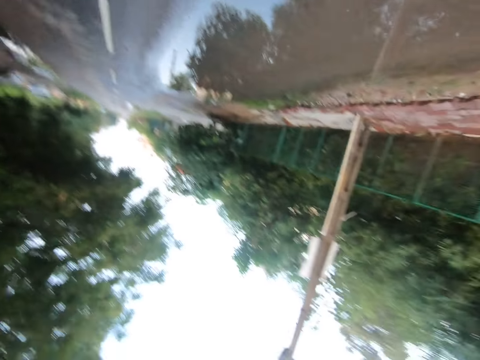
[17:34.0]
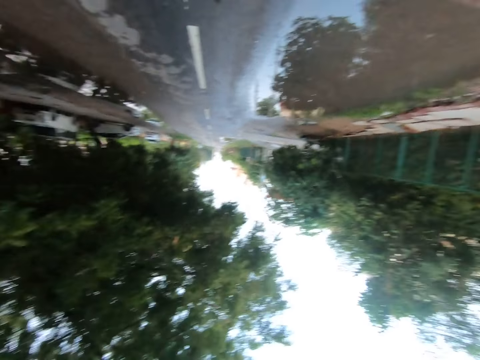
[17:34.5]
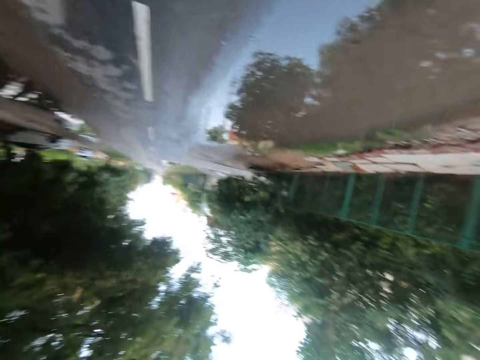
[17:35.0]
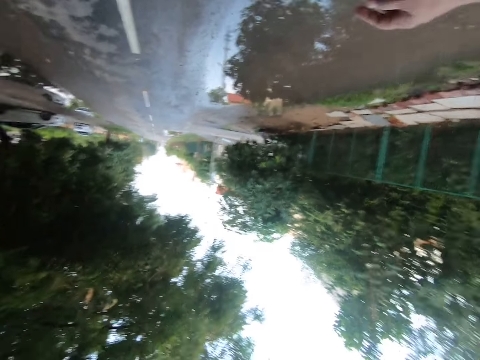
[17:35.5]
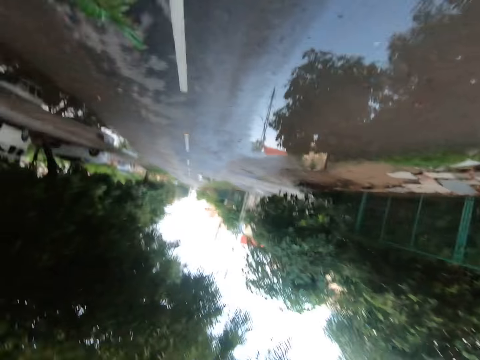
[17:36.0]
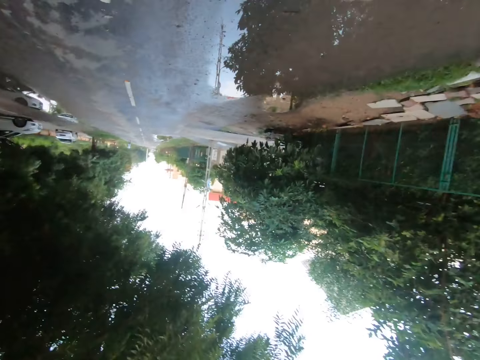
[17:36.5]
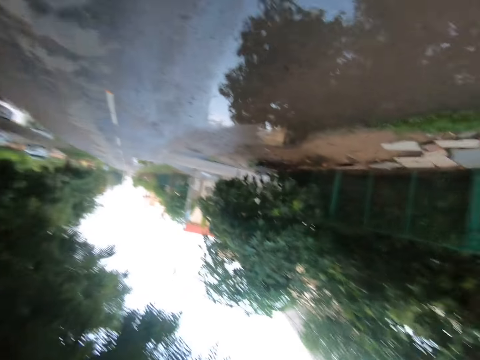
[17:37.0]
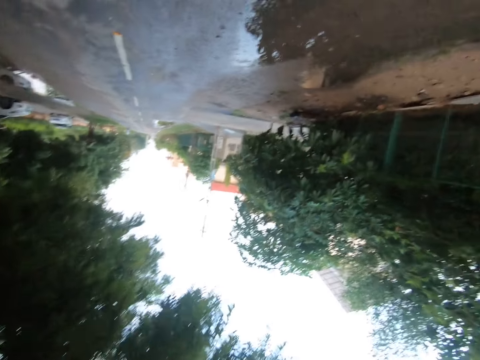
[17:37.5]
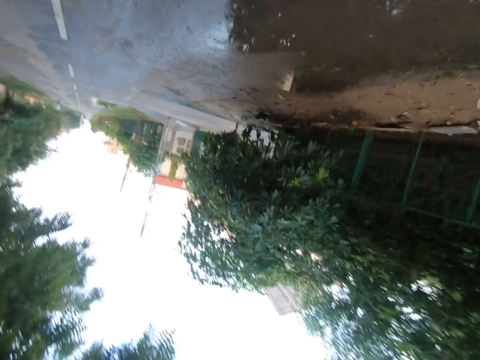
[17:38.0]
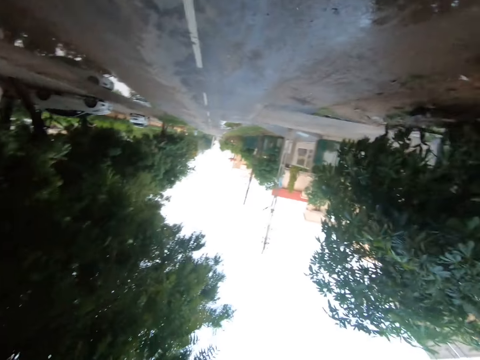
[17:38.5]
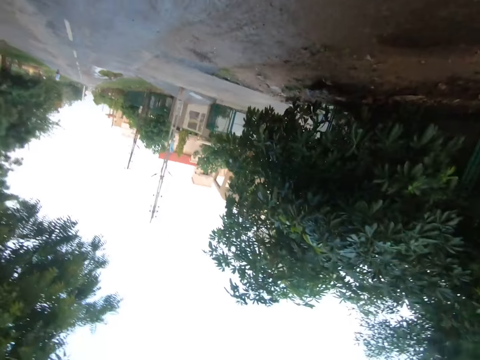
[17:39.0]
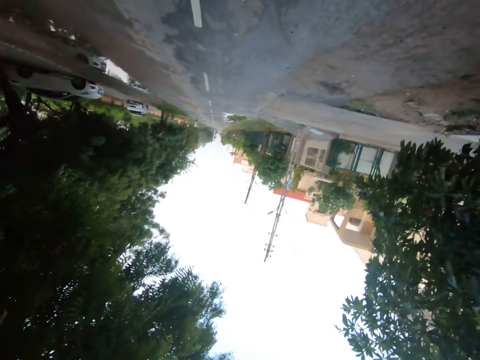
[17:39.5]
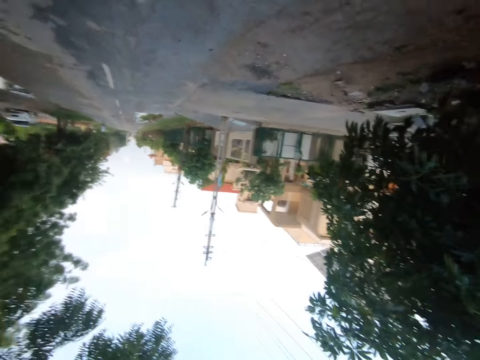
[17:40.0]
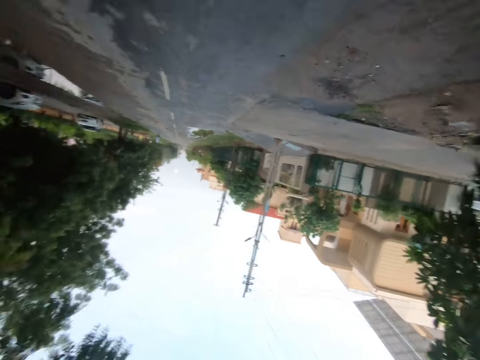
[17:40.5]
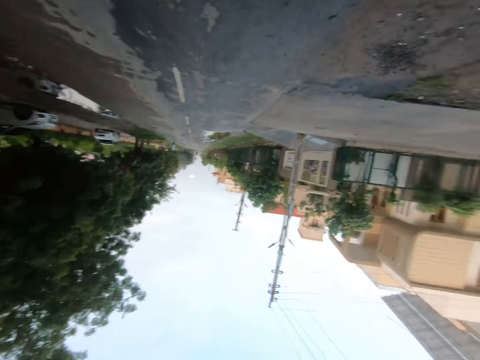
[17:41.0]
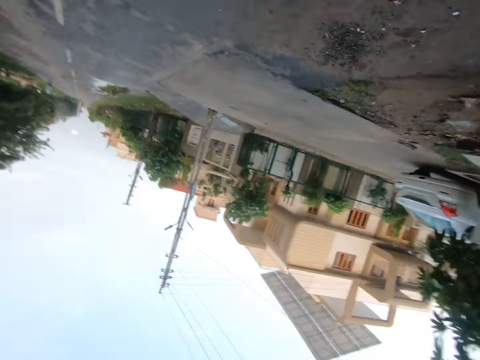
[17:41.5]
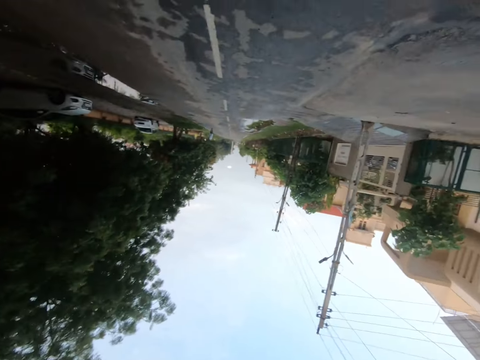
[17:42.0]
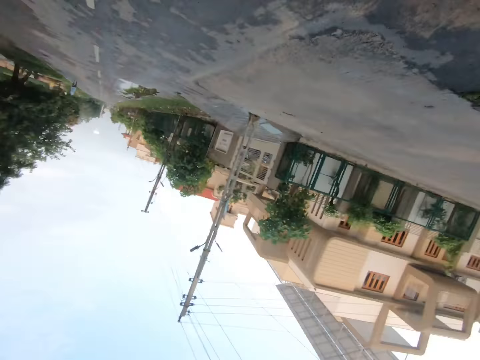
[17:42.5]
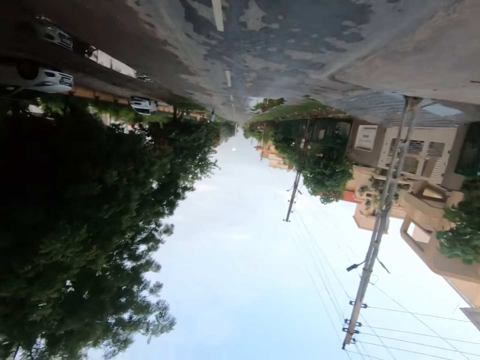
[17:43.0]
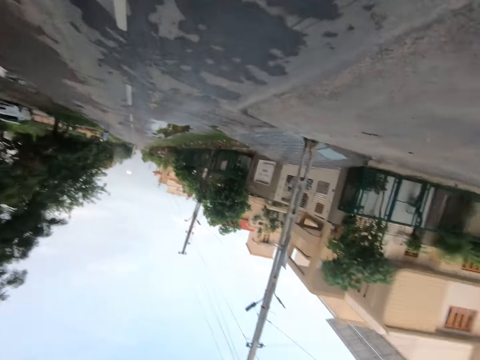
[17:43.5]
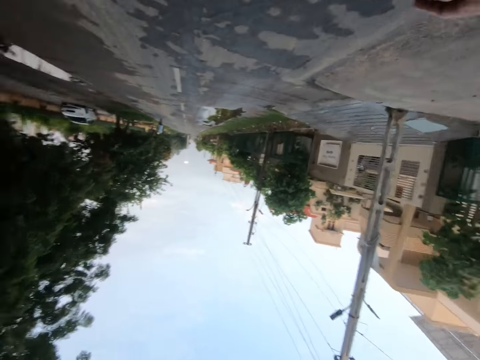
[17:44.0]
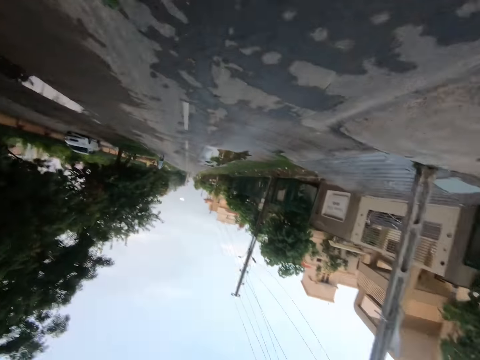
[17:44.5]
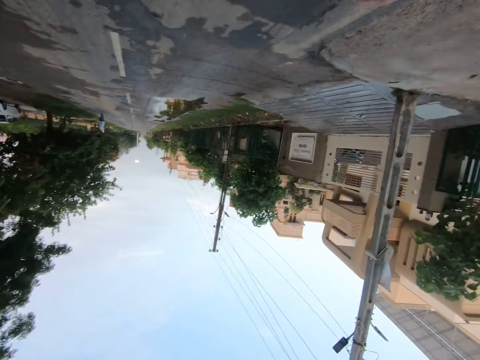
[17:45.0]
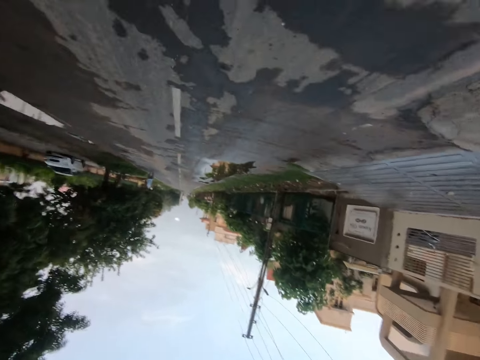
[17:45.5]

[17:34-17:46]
The camera wearer talks to a man.

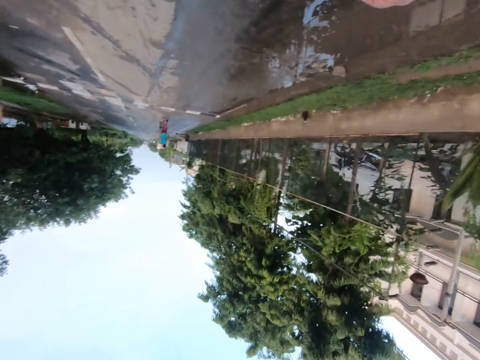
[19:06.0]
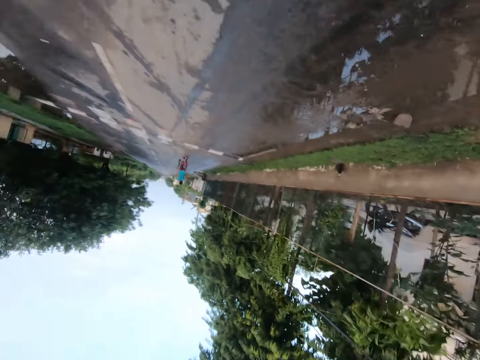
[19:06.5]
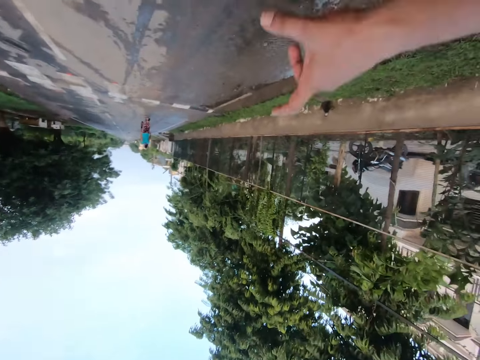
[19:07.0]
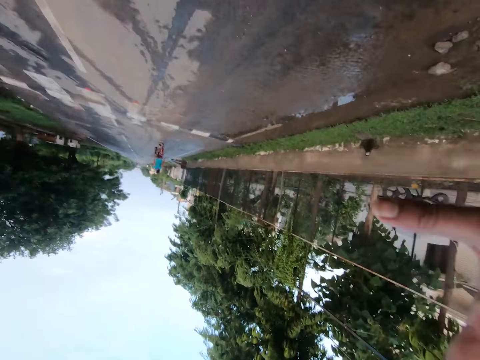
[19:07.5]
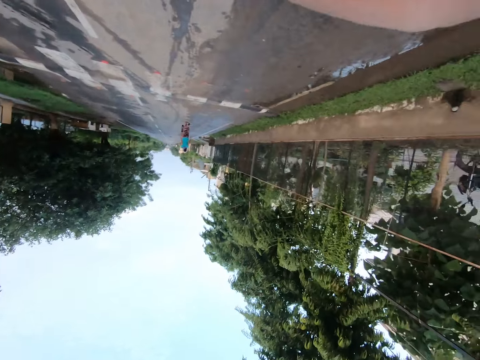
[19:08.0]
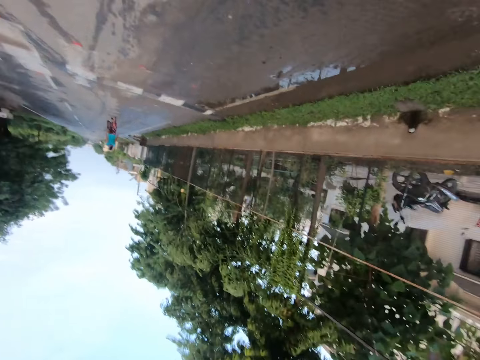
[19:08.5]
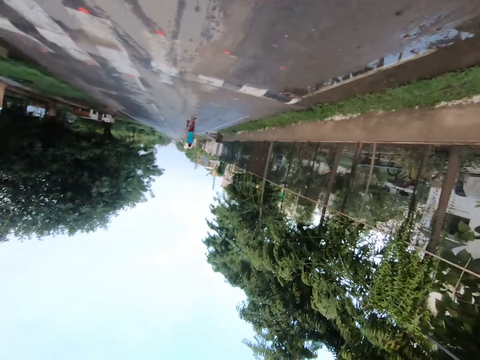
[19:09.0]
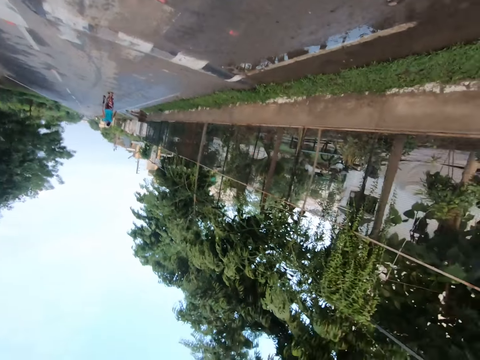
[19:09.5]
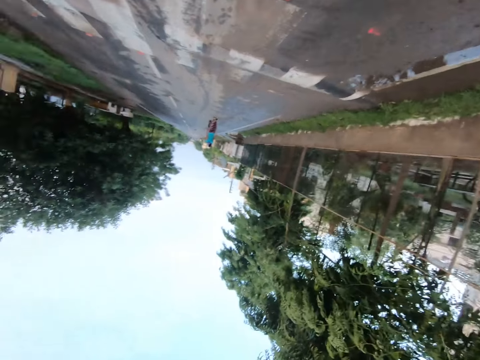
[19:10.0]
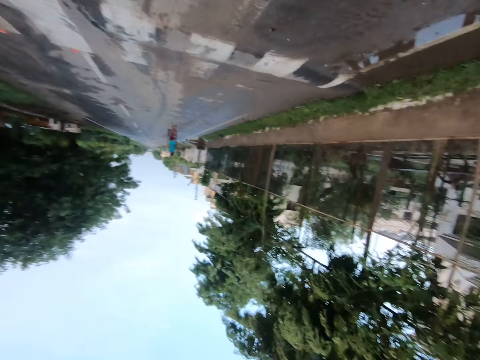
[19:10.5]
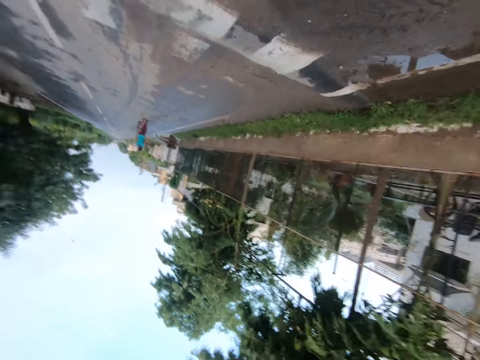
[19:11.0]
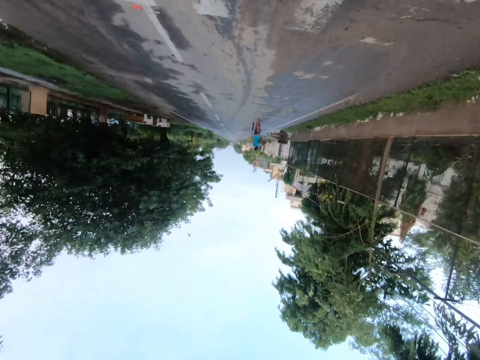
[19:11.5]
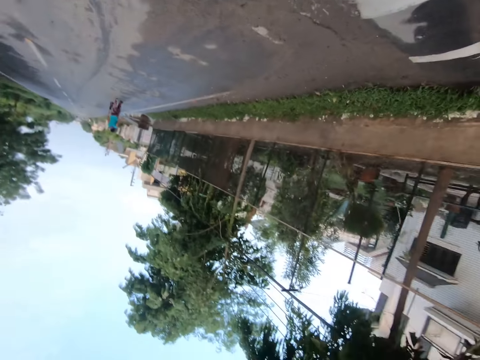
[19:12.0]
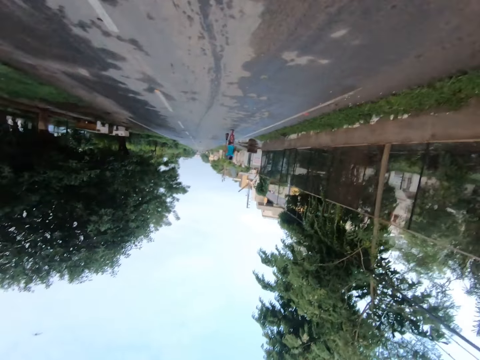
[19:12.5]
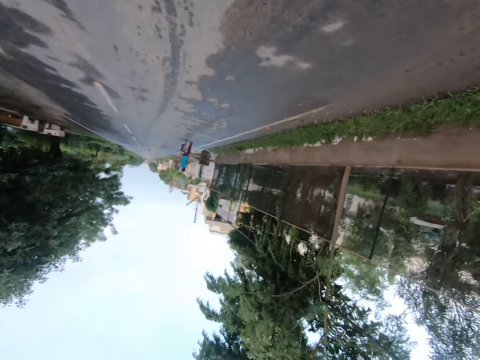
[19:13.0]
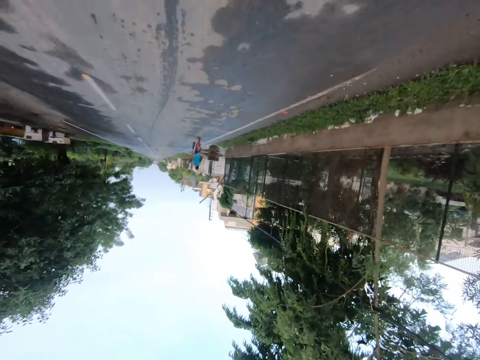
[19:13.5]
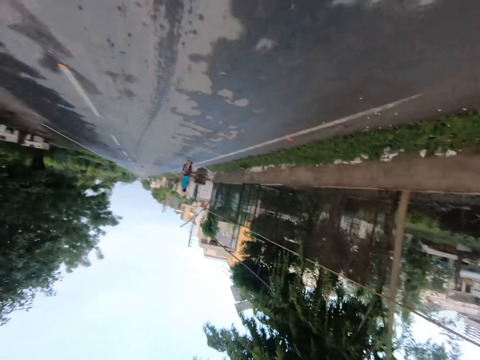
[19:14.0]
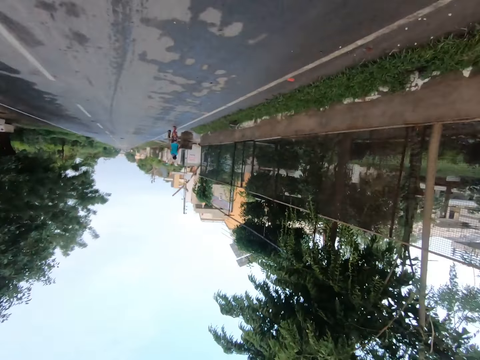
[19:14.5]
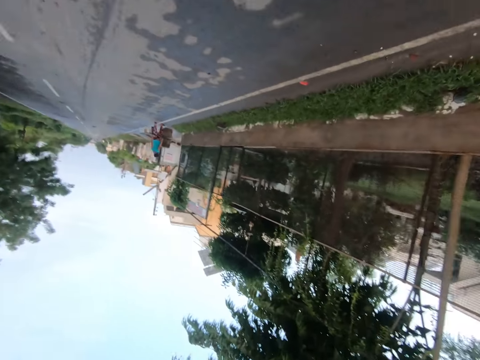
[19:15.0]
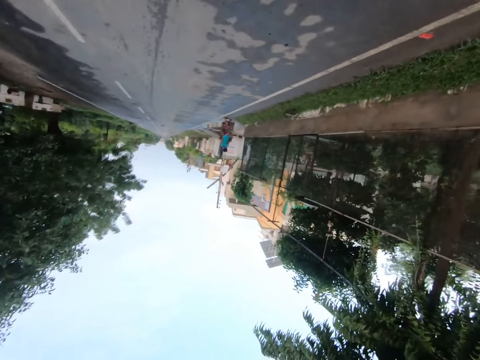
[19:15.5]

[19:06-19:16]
The camera wearer moves the hand. They walk on the tarmac road. They converse.

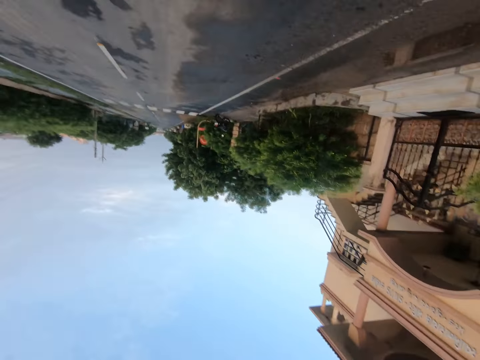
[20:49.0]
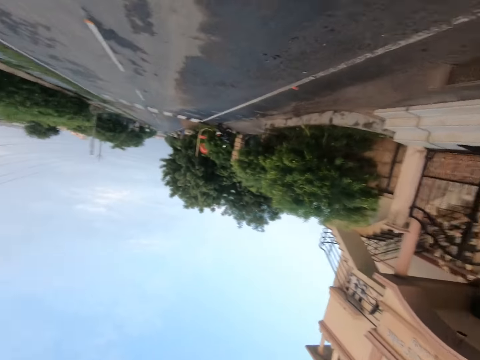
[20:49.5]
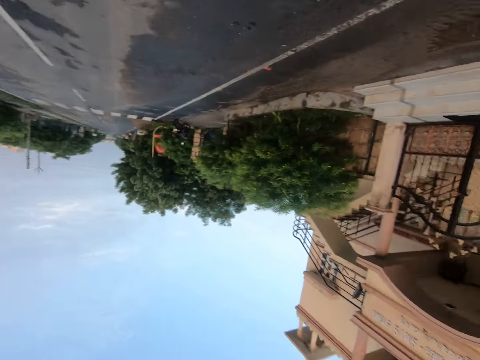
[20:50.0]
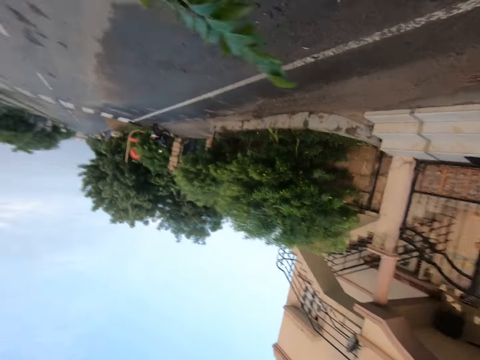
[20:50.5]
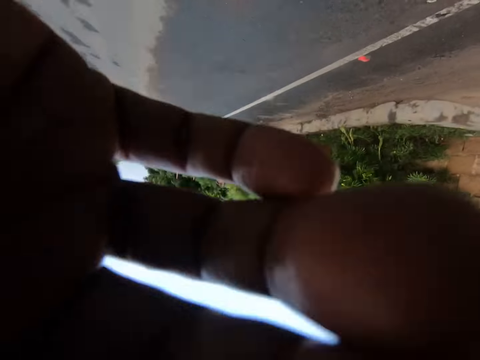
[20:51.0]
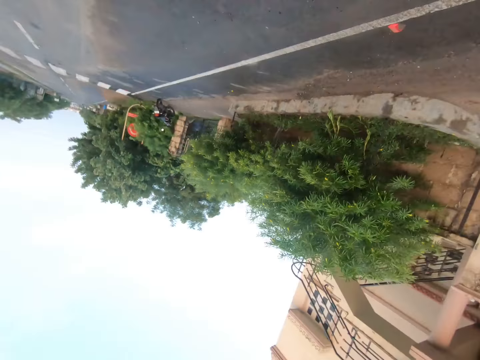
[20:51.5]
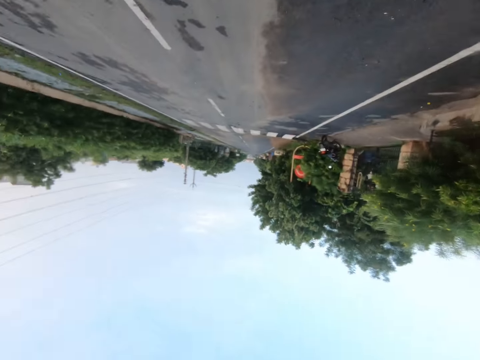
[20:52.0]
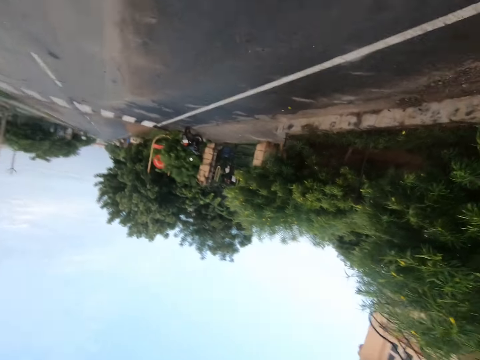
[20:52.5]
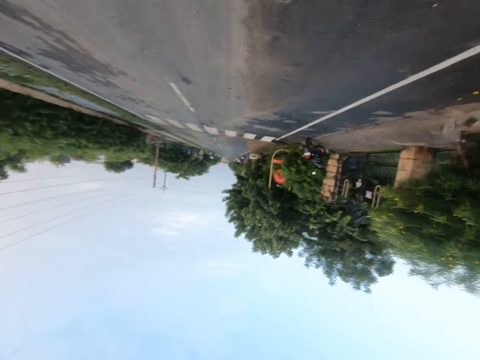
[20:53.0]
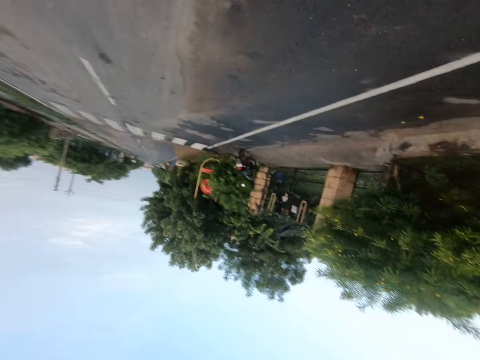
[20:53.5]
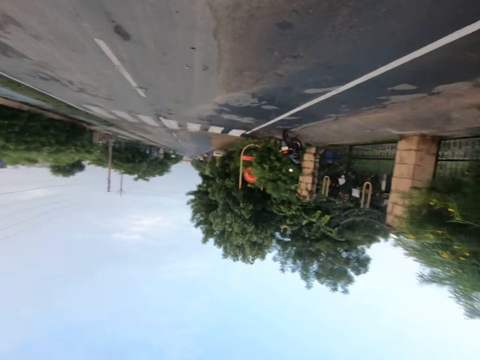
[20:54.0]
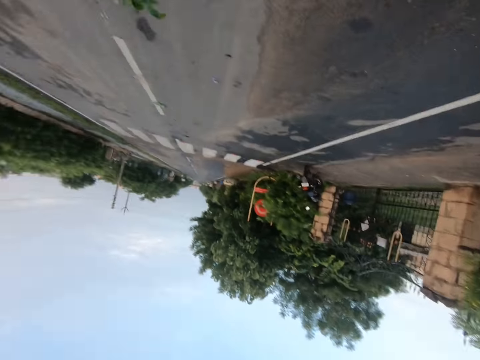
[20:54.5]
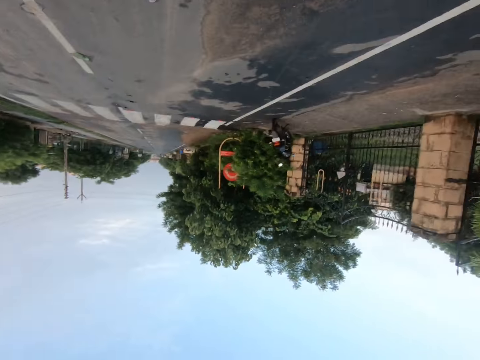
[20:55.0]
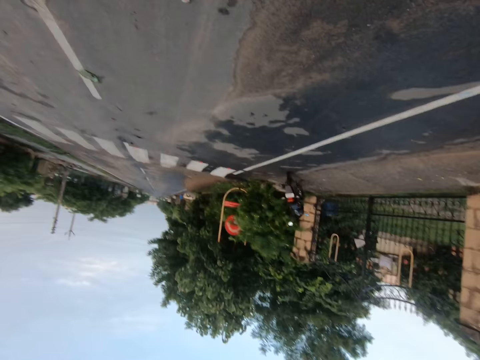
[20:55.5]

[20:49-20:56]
The camera wearer holds the leaf with the hand. They move the hand. They walk on the tarmac road.
